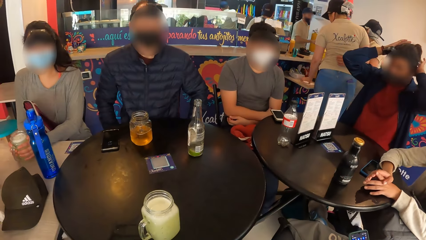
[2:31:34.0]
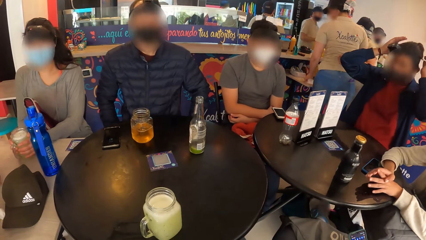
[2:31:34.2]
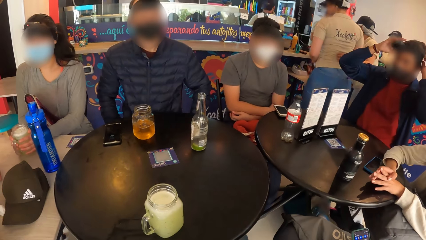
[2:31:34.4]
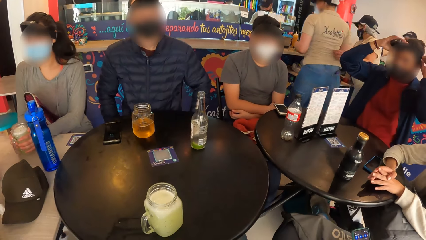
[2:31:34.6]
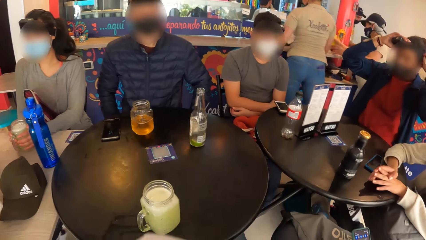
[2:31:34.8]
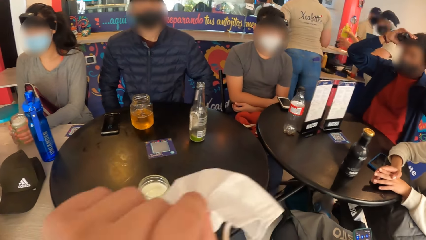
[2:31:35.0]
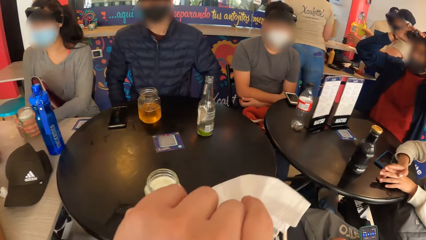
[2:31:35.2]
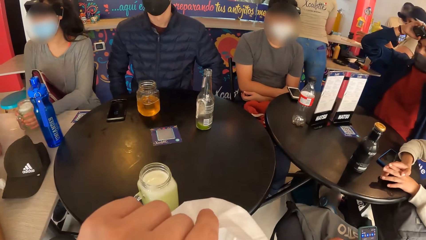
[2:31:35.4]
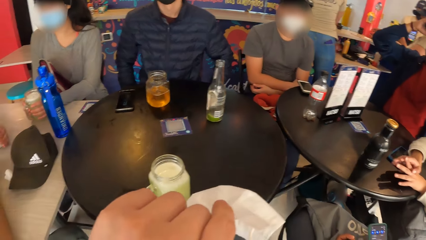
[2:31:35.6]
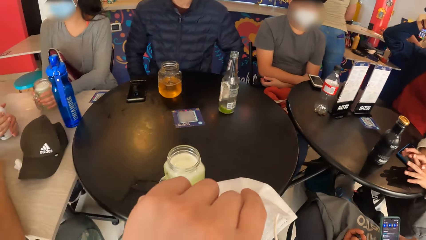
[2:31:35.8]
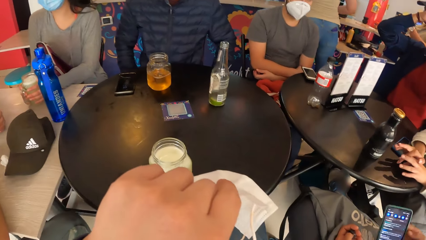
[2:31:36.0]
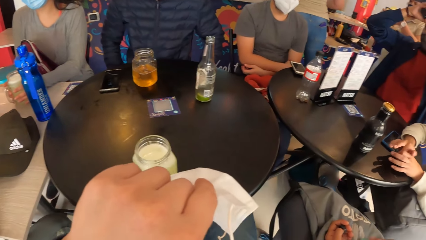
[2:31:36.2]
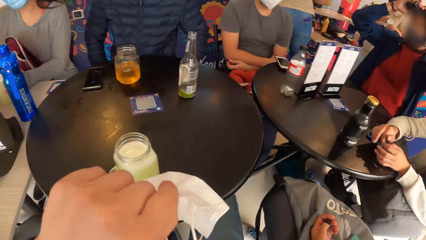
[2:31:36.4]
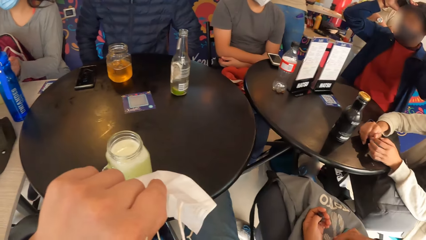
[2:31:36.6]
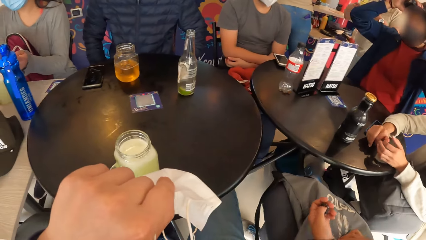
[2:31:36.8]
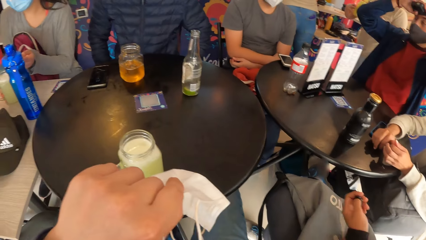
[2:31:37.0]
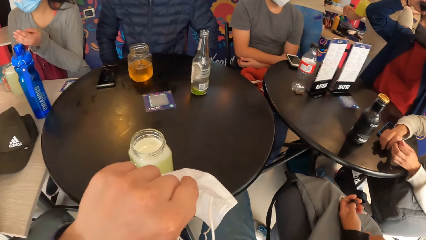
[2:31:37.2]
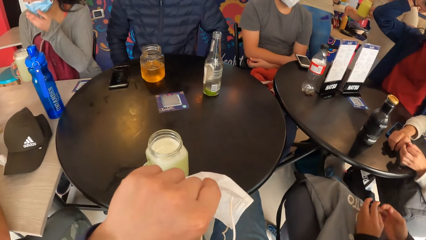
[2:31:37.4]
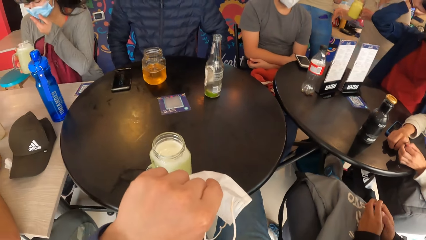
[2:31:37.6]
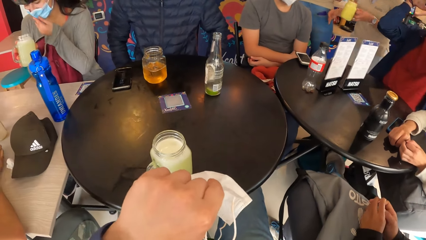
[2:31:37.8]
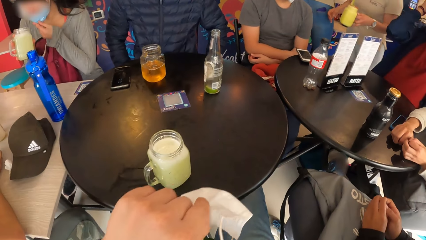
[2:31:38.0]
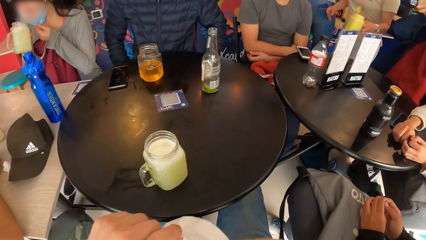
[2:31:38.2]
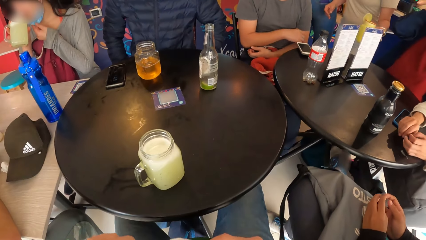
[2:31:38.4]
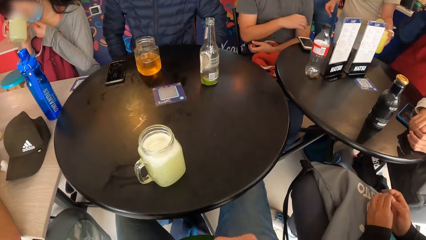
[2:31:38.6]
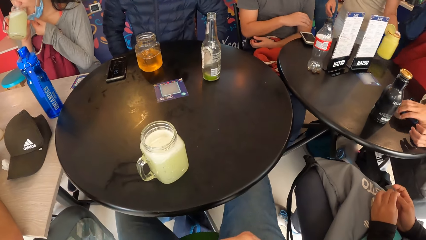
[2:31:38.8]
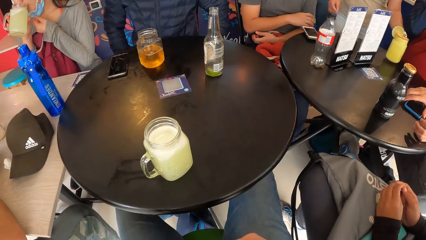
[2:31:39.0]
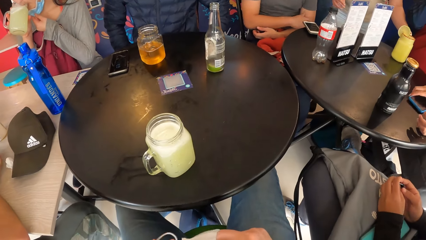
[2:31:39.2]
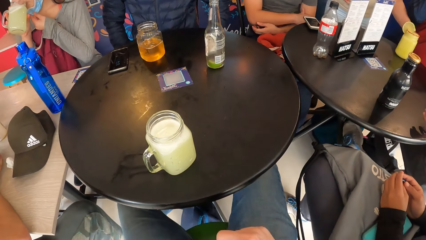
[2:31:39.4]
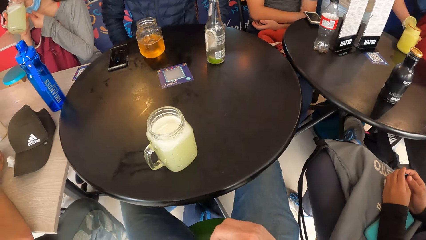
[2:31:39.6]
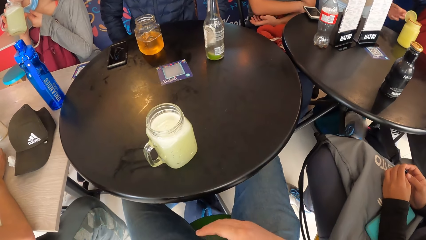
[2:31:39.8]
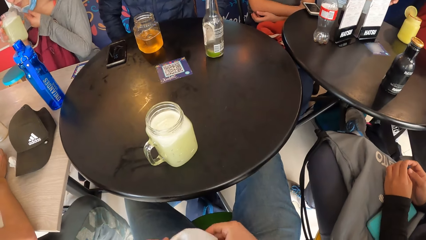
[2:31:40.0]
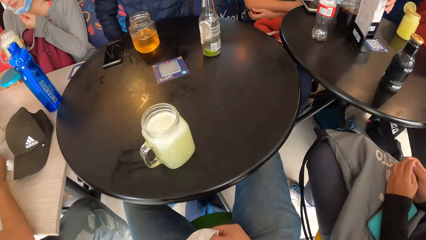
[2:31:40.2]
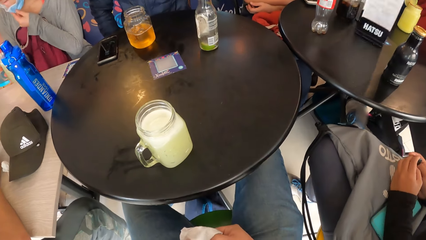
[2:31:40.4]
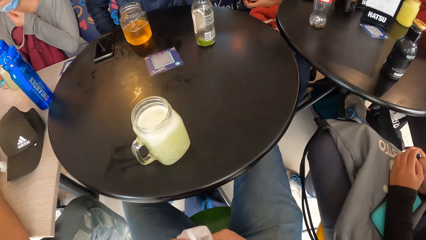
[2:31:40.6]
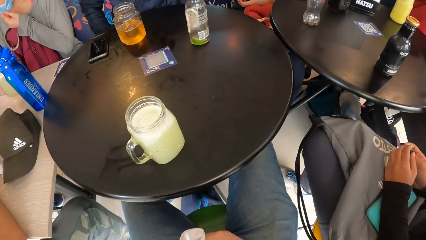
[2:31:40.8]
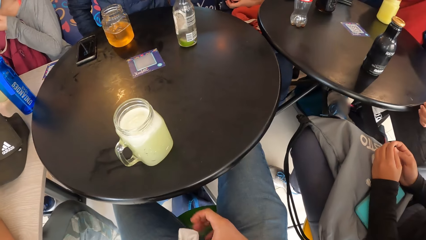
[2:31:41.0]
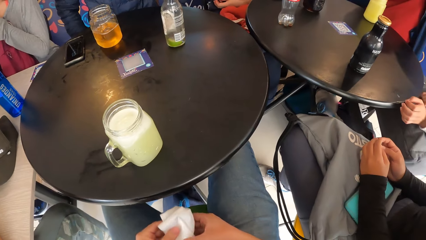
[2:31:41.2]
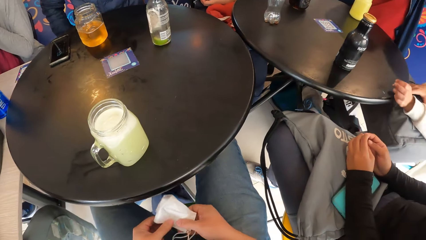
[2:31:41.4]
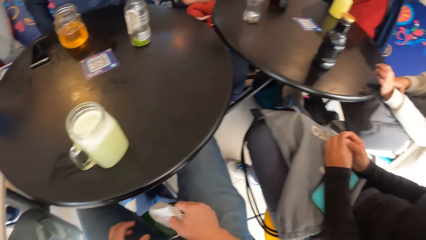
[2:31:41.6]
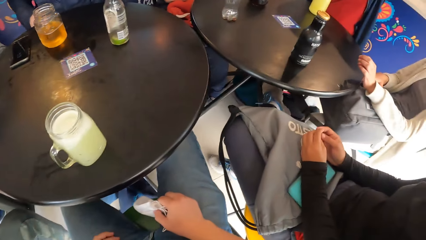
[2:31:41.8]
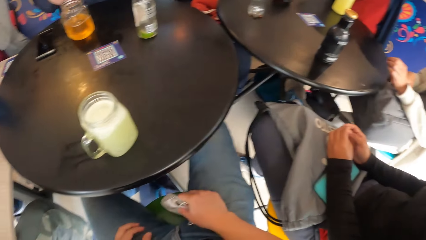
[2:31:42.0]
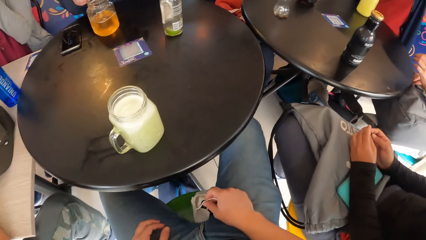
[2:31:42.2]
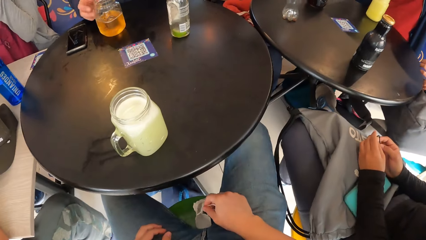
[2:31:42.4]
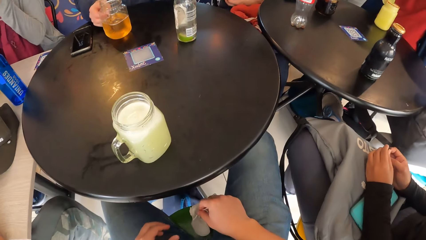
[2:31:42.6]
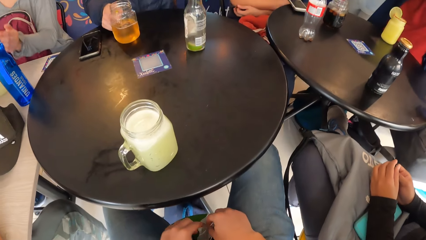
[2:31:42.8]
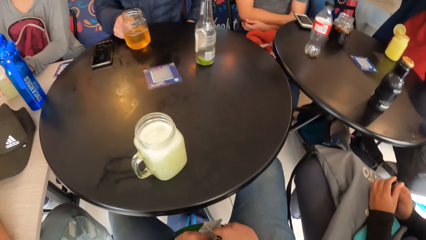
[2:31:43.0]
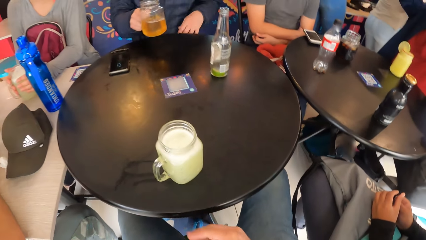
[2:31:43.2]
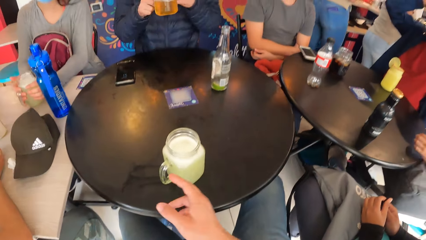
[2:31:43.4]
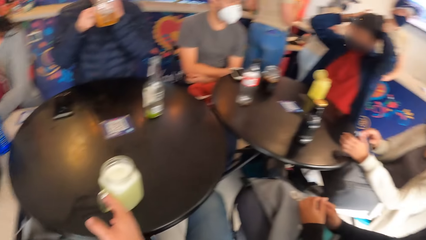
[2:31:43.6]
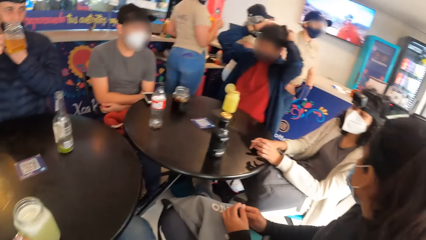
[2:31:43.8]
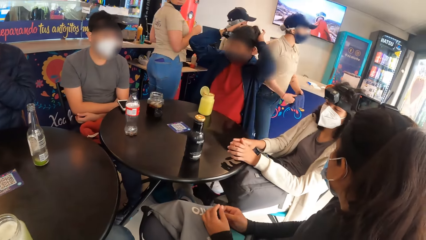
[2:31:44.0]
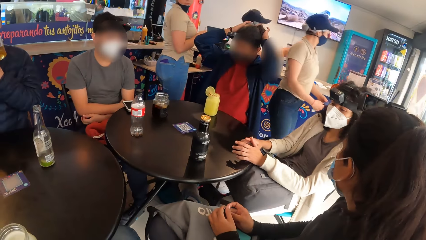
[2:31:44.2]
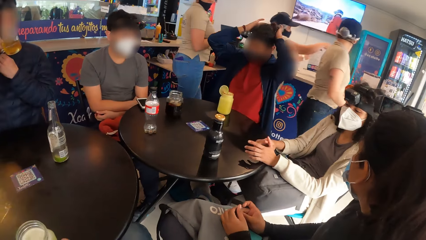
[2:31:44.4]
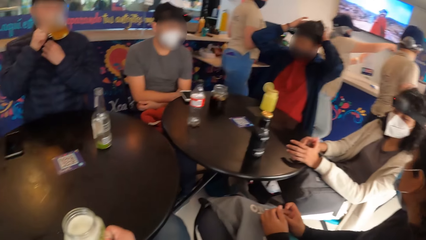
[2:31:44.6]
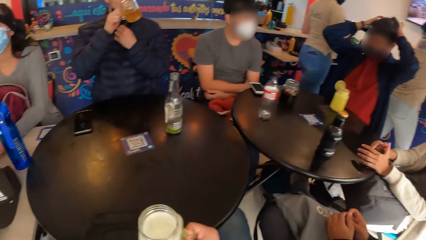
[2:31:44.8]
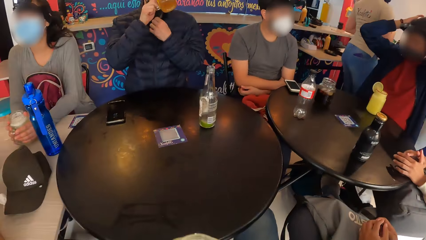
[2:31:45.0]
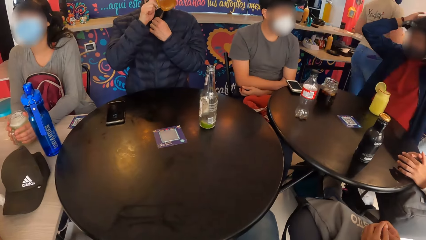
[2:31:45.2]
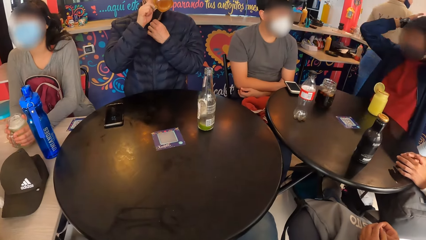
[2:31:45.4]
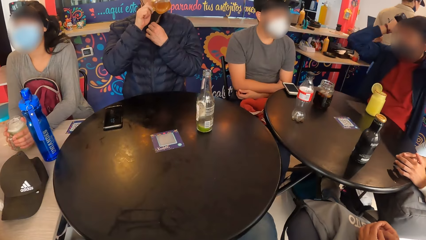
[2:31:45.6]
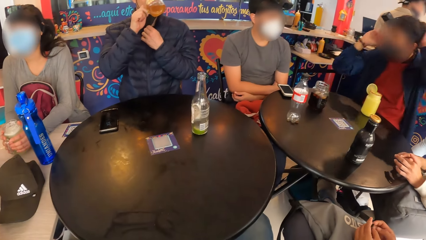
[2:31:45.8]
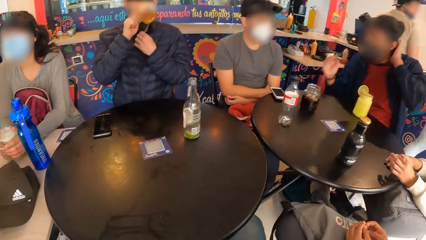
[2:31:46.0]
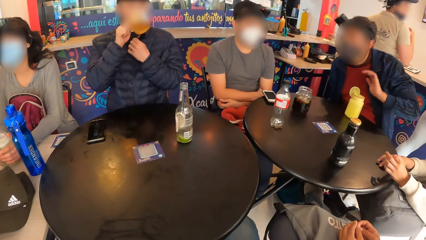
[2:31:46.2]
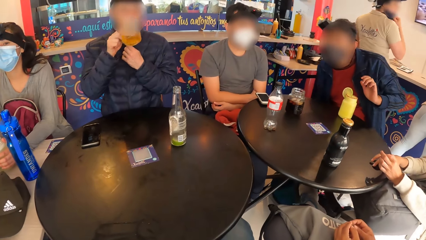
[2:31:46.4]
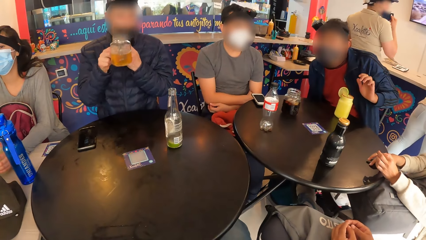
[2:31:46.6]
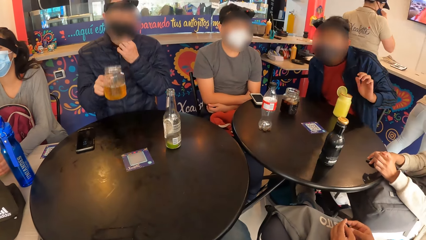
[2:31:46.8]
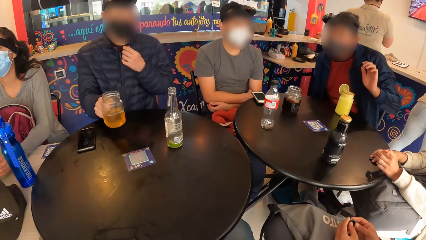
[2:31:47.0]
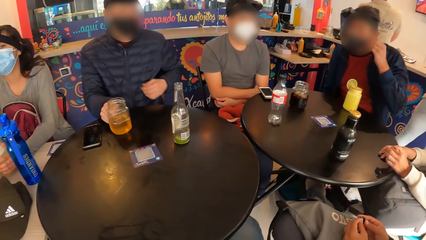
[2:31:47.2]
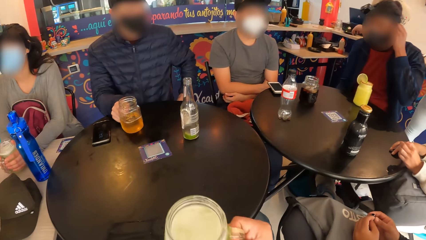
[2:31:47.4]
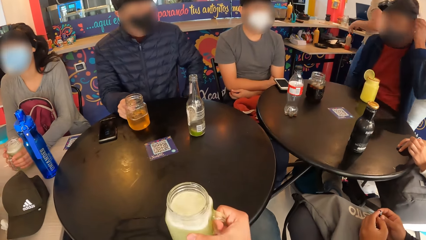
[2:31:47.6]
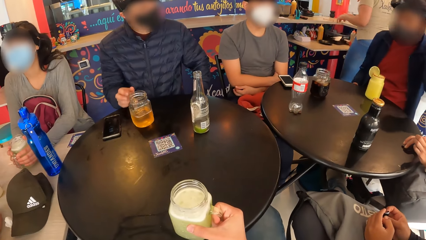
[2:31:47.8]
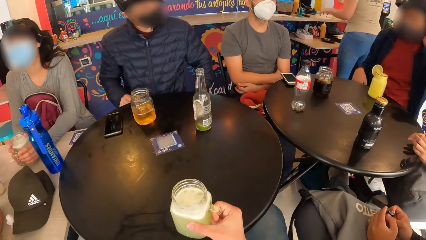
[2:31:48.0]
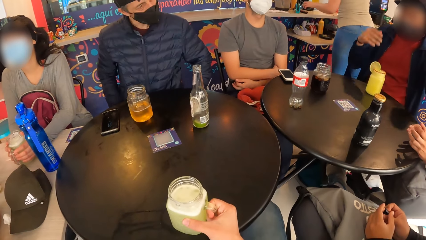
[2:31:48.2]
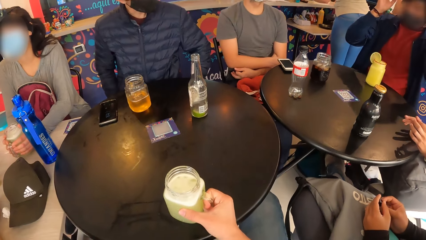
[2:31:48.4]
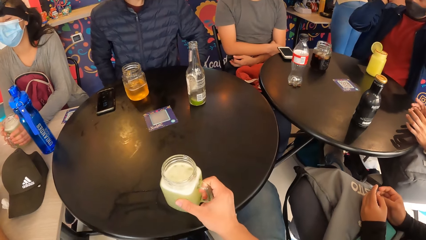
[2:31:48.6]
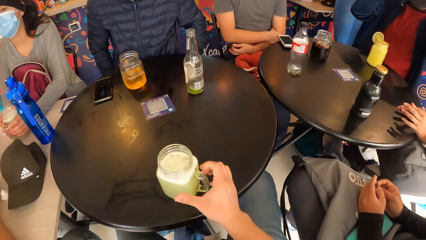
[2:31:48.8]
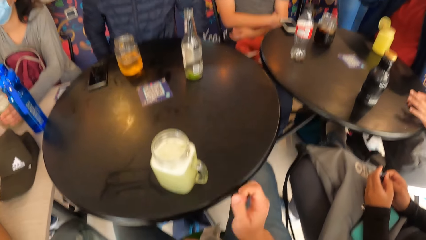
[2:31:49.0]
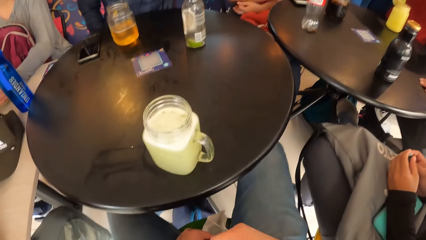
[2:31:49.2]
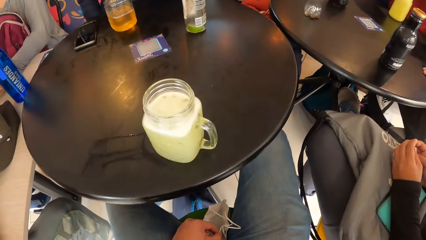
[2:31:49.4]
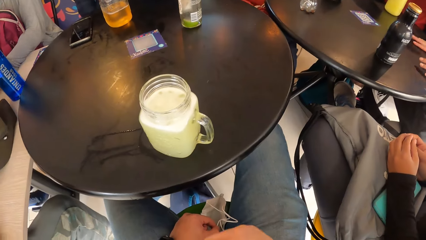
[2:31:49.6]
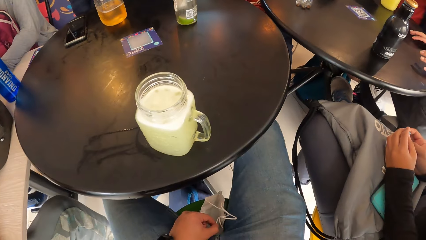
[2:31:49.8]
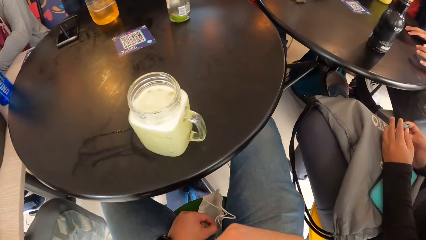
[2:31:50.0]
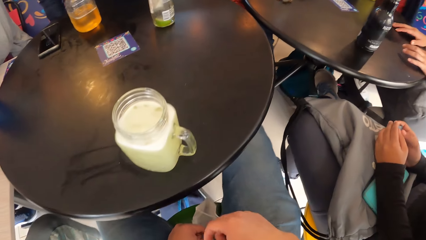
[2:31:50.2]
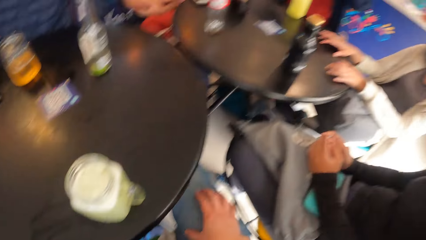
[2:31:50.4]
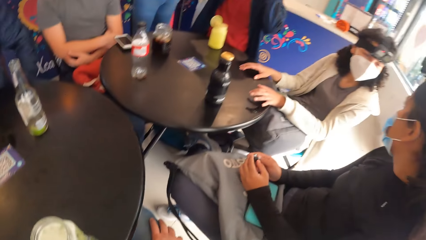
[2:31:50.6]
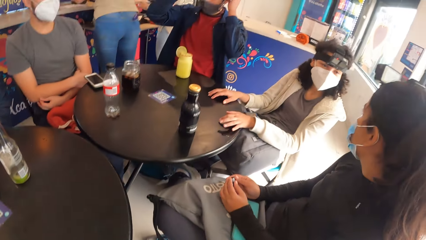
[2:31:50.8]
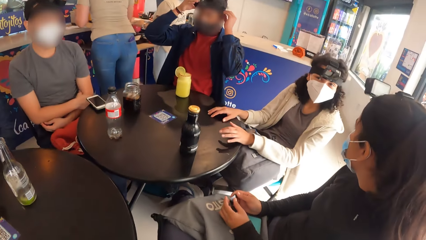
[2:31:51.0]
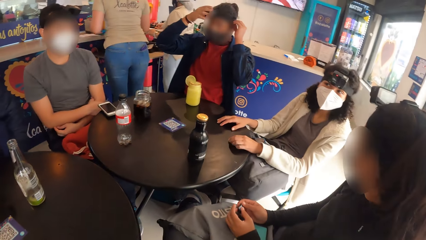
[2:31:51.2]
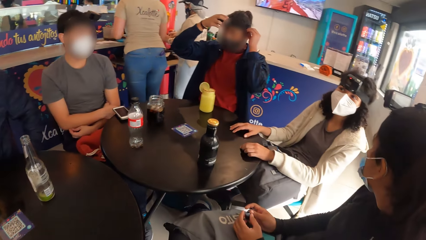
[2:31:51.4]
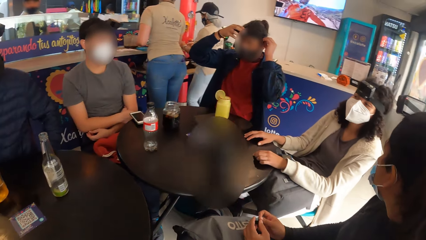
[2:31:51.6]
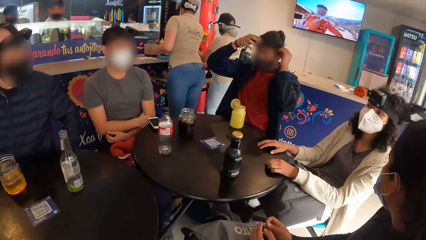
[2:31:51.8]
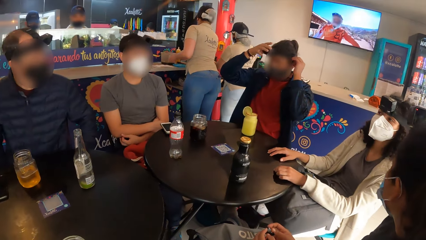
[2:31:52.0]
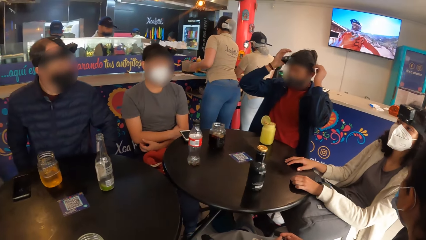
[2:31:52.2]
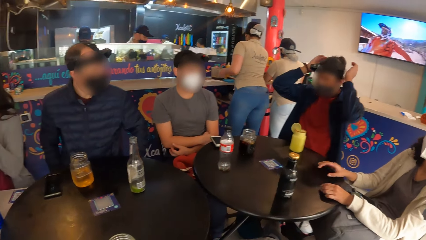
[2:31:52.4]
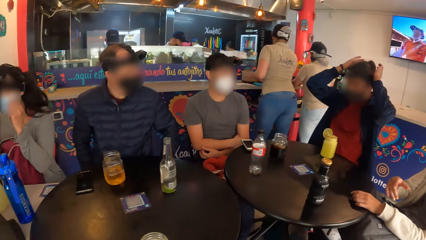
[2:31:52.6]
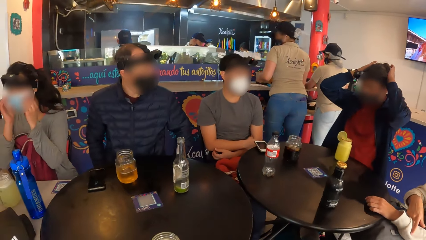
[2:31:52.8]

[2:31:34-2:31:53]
The camera wearer holds a face mask. He removes the nose mask he's wearing with his left hand. He aligns the facemask with his hands. He passes the nose mask from his left hand to his right hand. The man picks the glass of beer from the table with his right hand. The camera wearer picks the glass of beer or juice from the table with his right hand. The man drinks the beer in the glass with both hands. The man drops the glass of beer on the table with his right hand. The woman fiddles with a film of a camera with both hands. The man picks the glass of beer from the table with his right hand. The camera wearer drops the glass of juice on the table with his right hand. He stares around the room.
